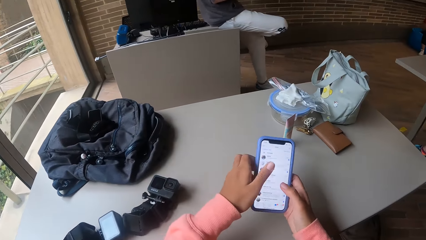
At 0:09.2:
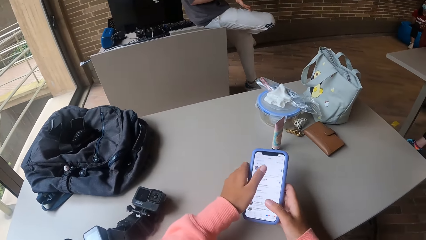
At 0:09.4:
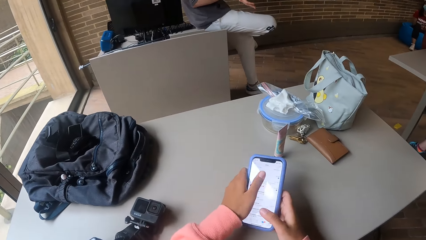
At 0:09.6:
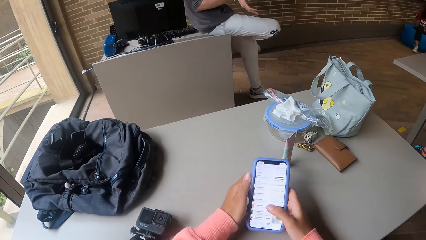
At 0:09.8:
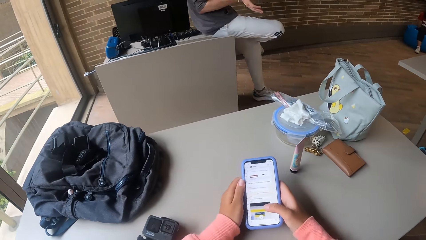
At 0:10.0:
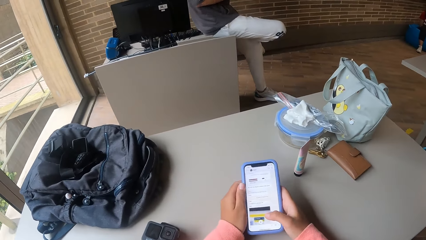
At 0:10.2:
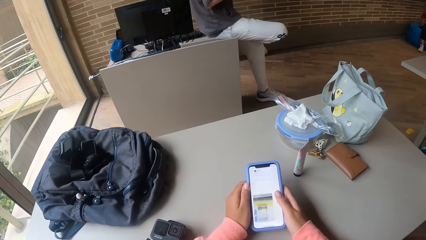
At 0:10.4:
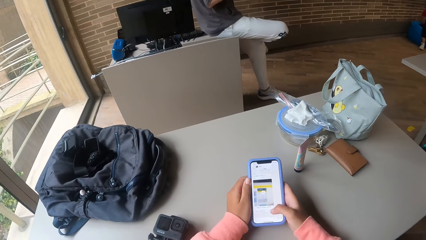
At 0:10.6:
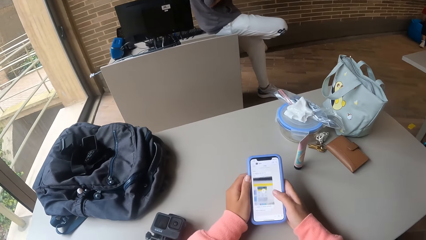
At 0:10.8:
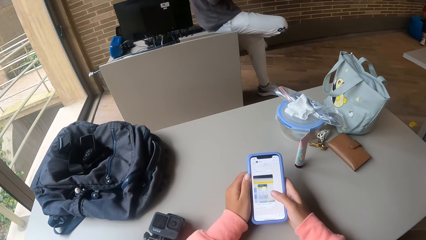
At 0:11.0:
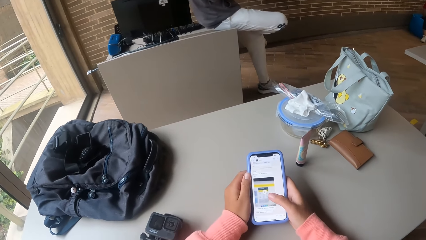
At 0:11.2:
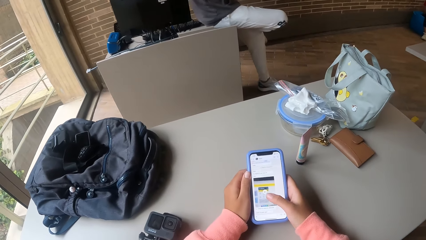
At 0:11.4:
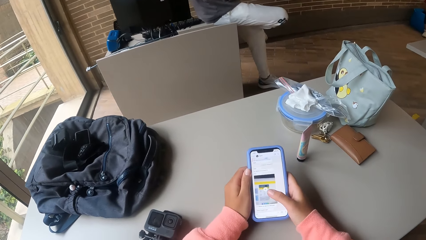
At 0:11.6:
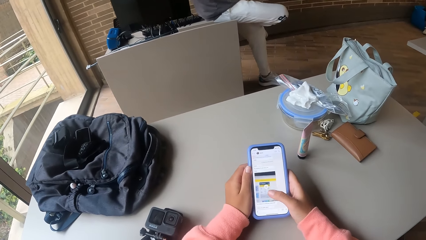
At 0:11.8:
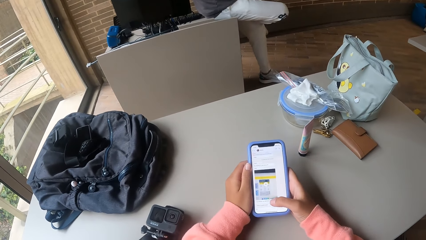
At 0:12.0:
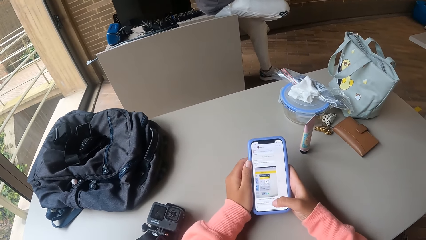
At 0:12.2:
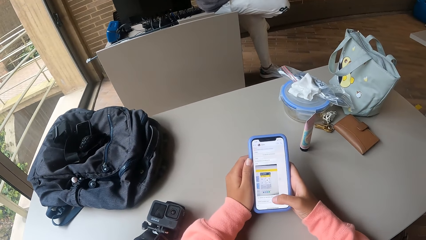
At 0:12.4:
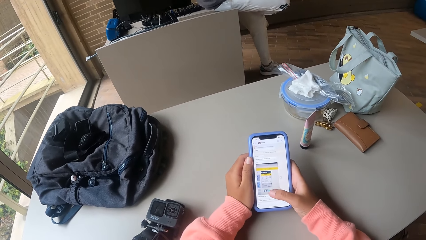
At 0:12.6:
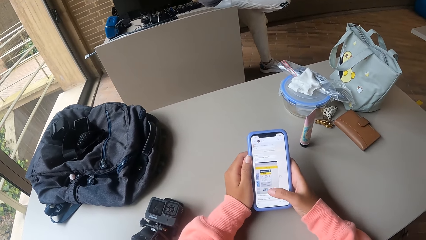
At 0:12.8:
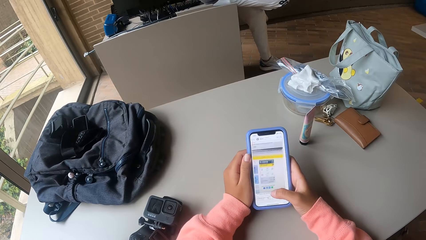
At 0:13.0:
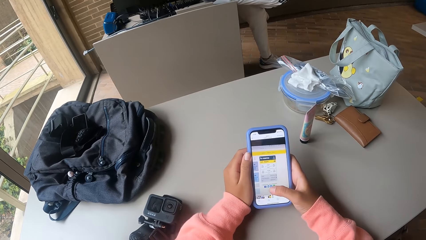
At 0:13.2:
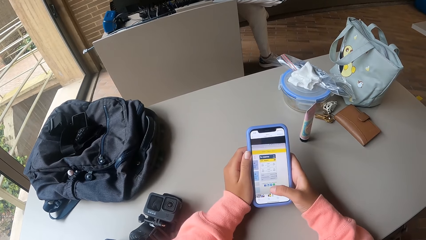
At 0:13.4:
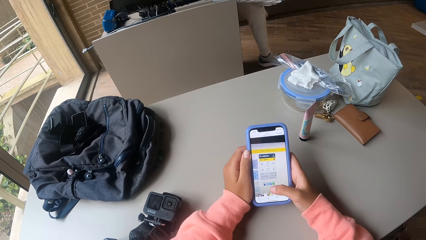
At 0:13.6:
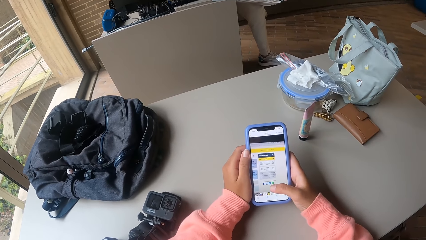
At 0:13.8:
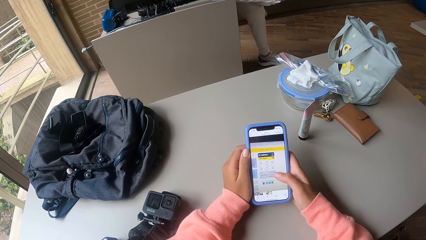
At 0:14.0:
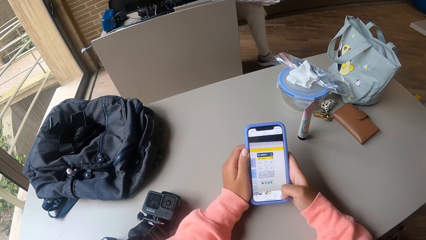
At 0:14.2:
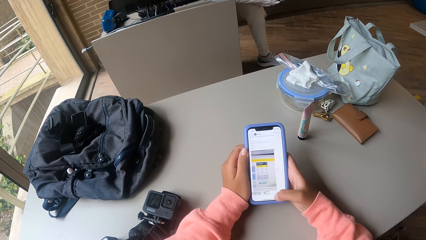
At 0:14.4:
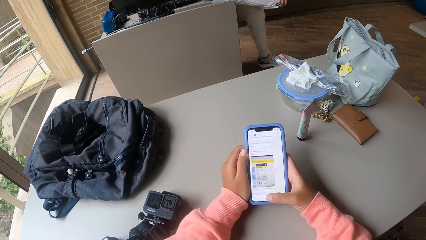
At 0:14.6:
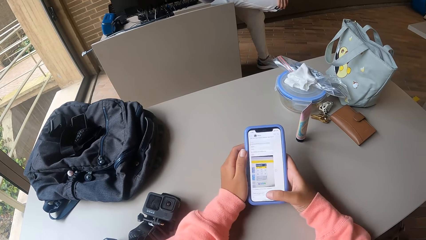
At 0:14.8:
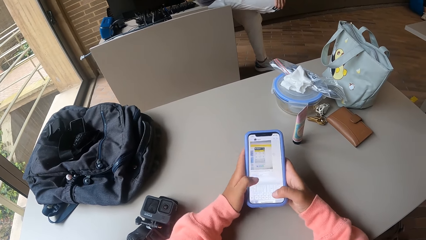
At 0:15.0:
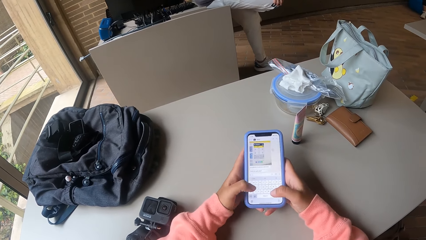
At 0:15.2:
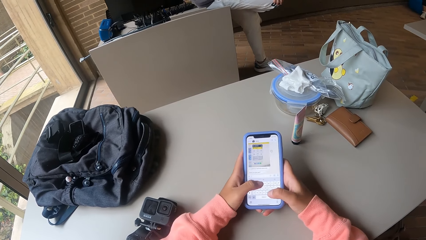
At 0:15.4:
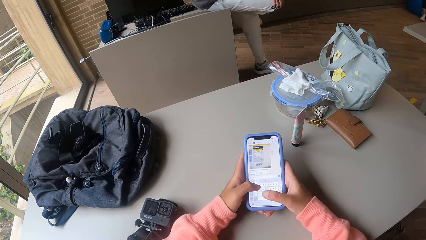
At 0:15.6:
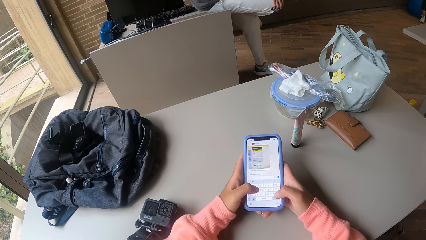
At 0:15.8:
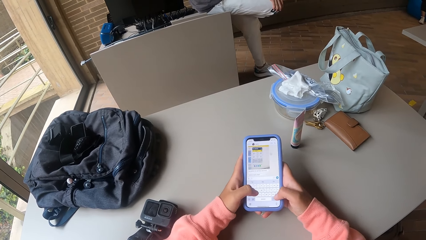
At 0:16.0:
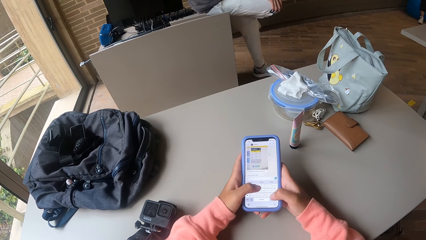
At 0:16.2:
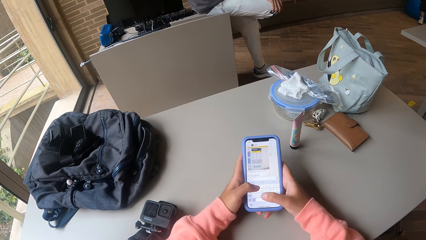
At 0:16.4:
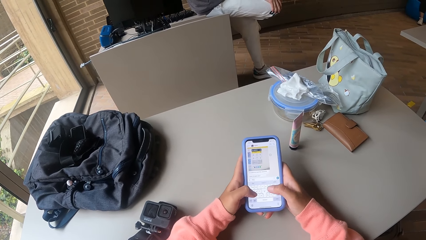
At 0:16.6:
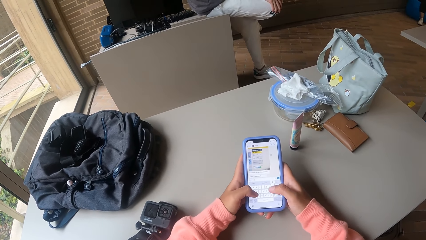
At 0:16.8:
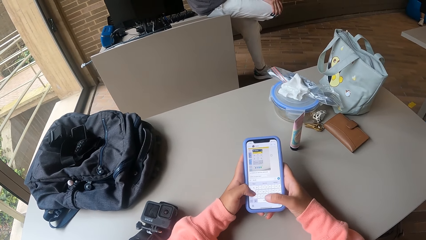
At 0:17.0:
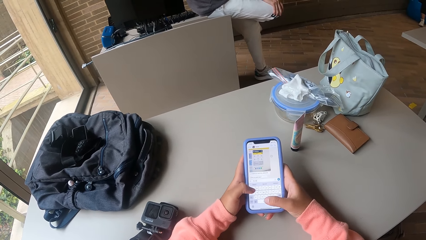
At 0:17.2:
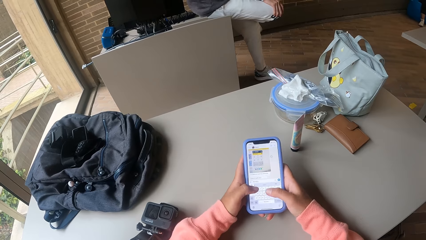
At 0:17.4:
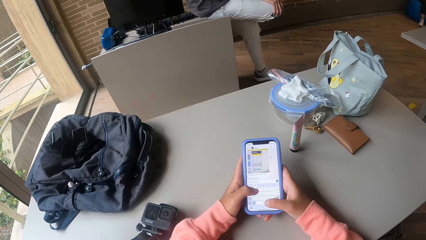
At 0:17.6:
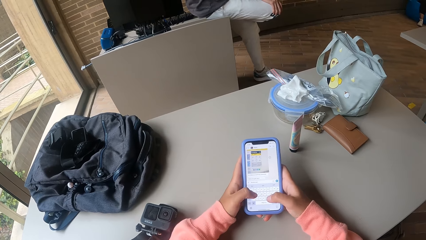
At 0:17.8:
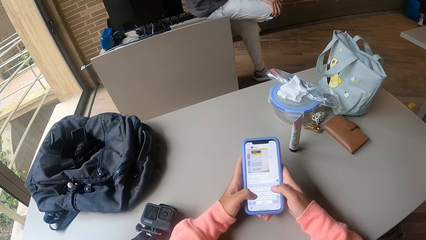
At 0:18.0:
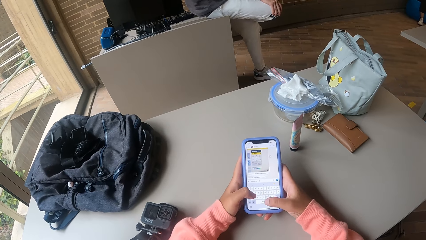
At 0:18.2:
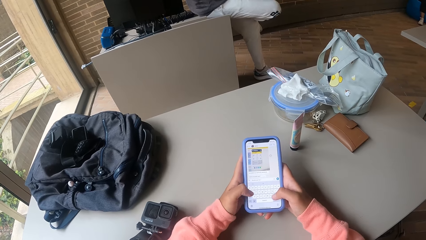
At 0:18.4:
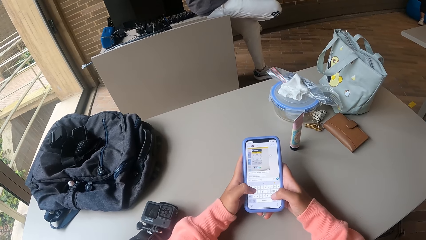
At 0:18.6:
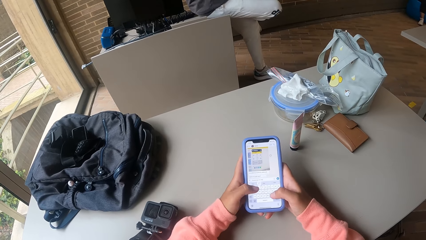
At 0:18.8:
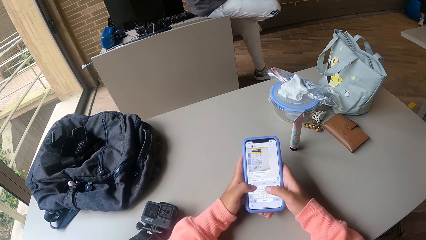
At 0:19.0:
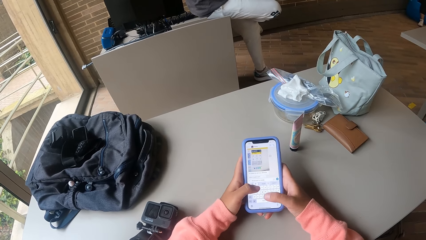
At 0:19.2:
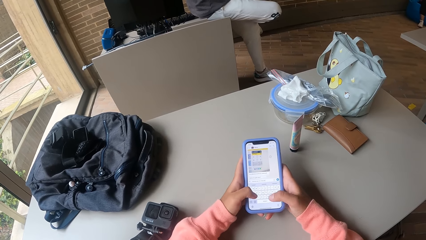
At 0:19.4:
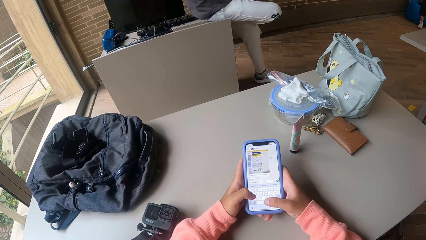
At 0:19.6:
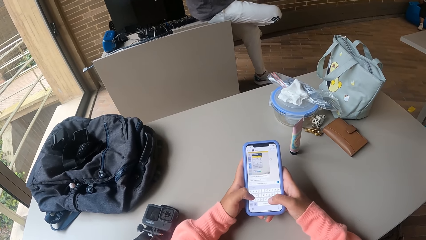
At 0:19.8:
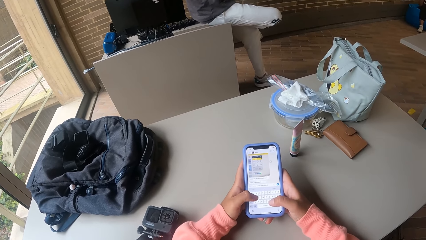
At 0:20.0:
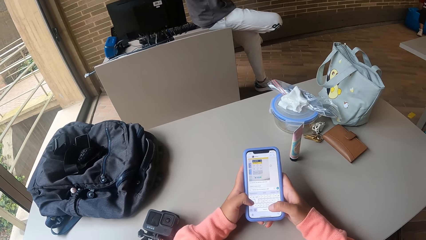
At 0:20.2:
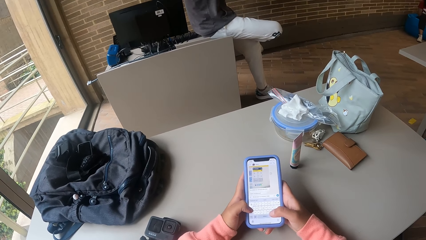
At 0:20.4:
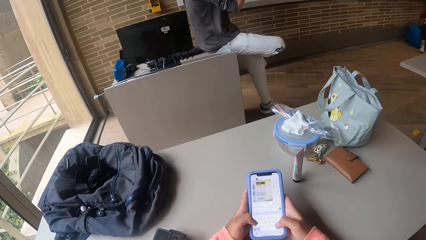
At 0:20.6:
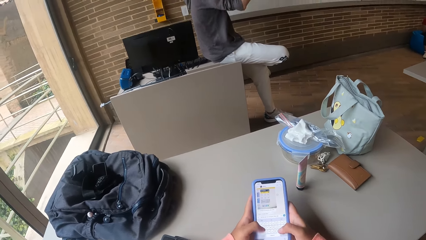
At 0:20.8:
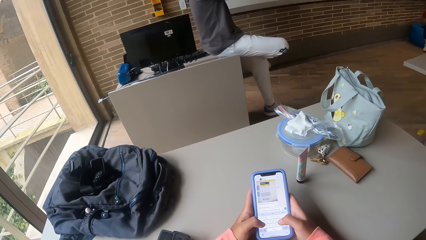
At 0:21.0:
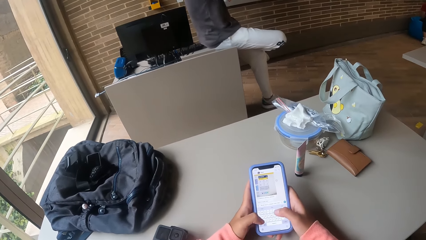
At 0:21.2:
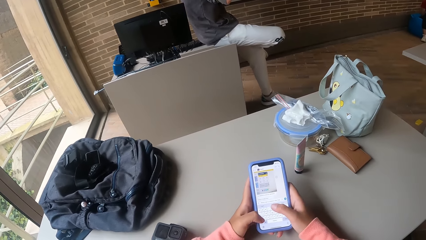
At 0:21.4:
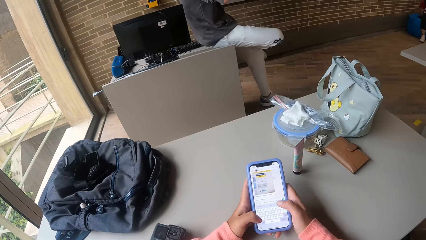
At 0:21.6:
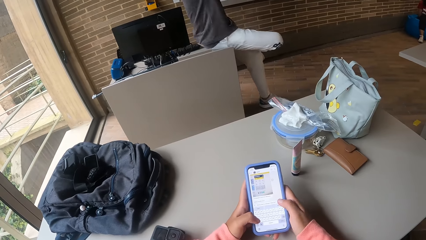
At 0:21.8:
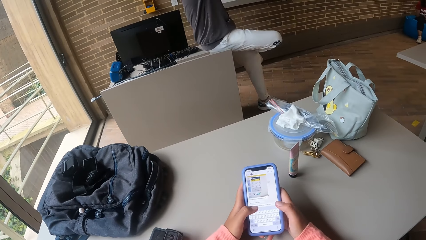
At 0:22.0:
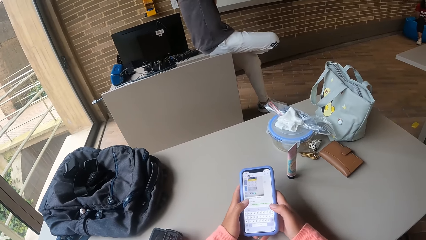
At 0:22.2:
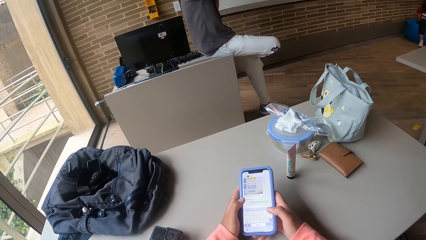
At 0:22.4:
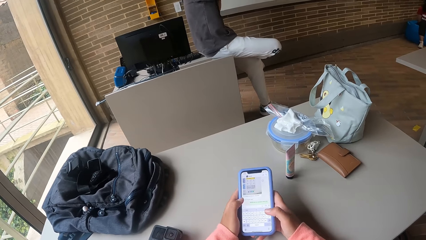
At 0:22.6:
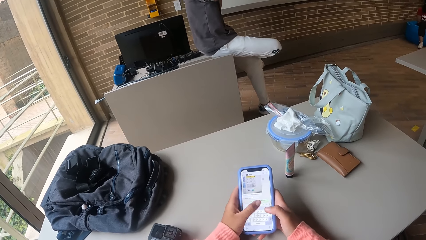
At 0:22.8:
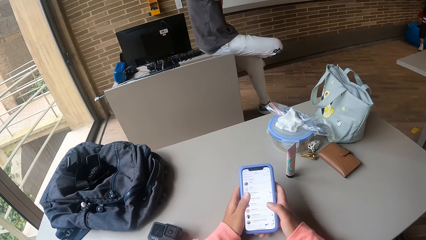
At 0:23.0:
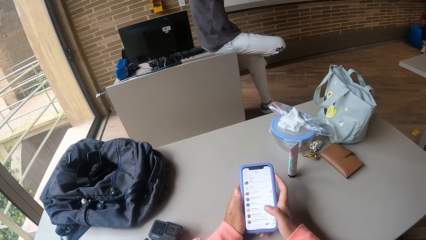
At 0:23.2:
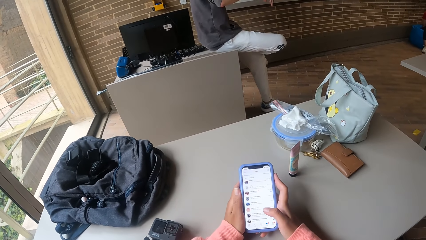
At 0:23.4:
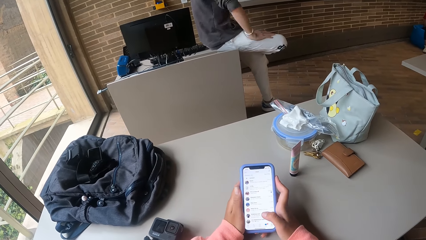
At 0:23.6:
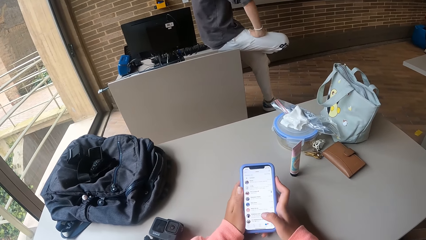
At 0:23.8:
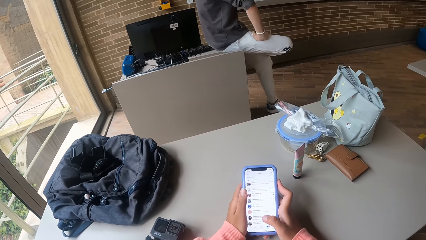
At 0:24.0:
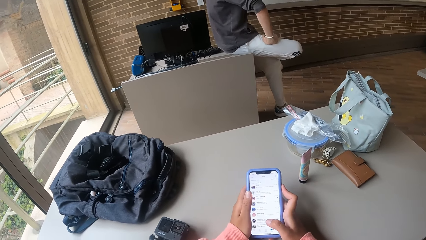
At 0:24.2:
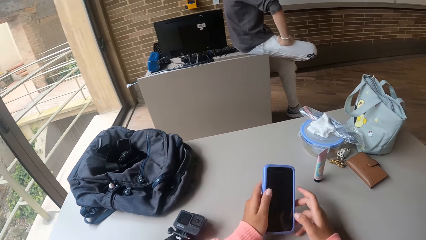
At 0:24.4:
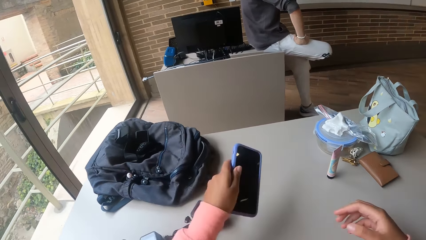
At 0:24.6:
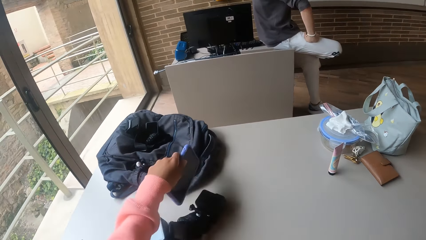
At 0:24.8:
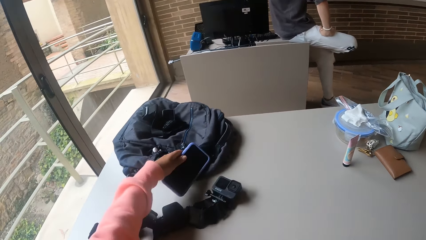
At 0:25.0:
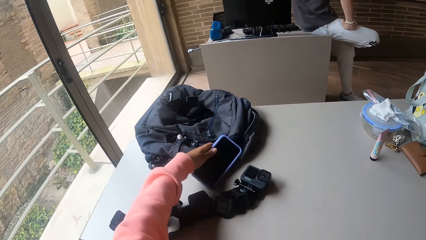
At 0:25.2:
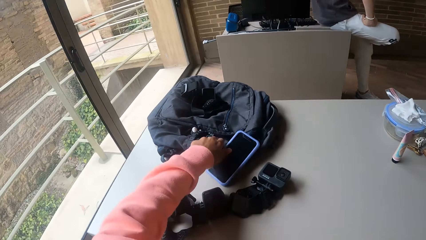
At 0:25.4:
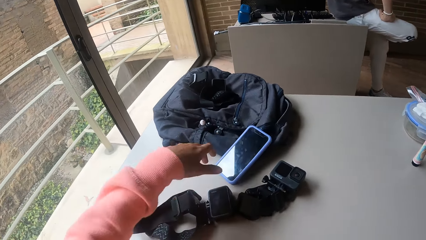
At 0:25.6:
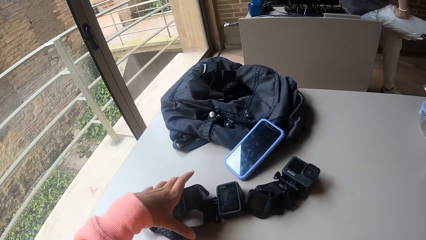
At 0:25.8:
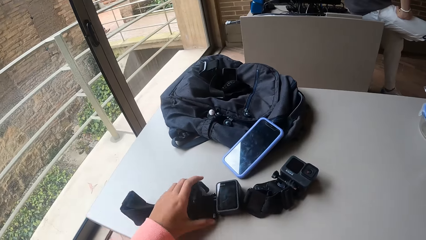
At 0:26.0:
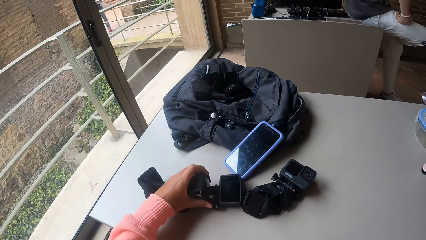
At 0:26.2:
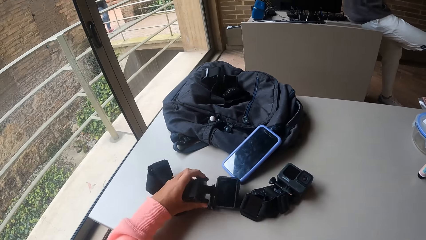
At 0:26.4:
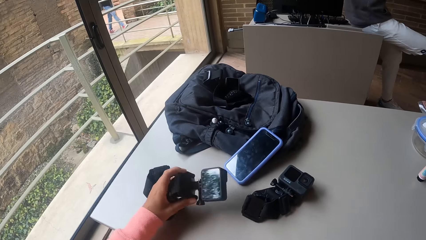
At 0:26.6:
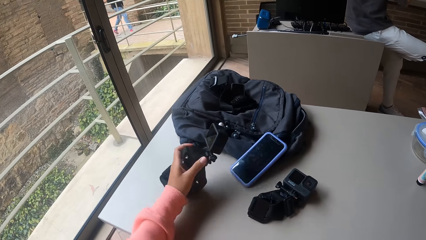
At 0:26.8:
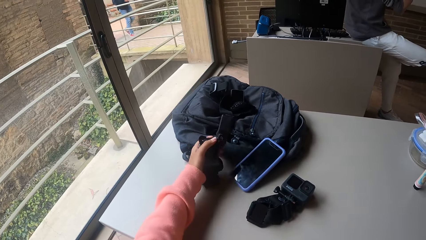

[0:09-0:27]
The camera wearer holds the phone with both hands. He places both hands on the table. He presses the phone with his right hand. He operates the phone. He presses the phone with both hands. He drops the phone on the backpack on the table with his left hand. He picks up a head camera from the table with his left hand.
